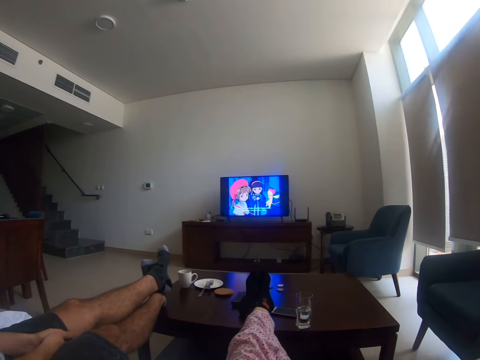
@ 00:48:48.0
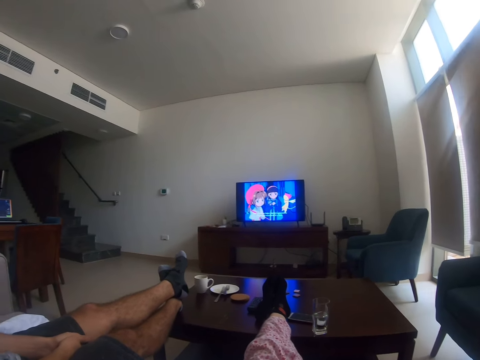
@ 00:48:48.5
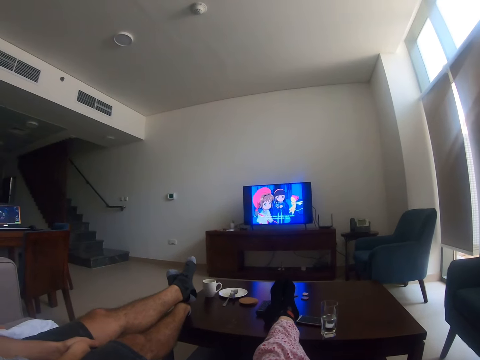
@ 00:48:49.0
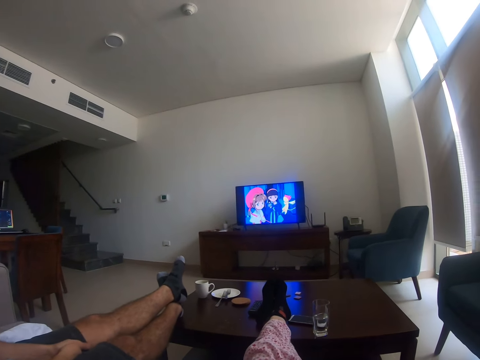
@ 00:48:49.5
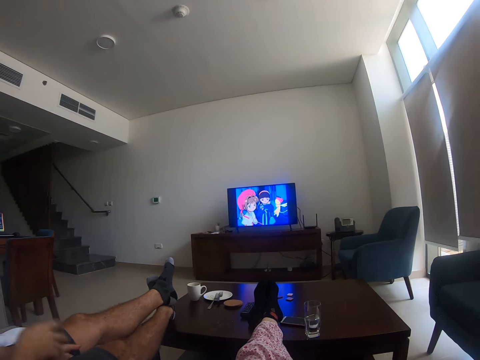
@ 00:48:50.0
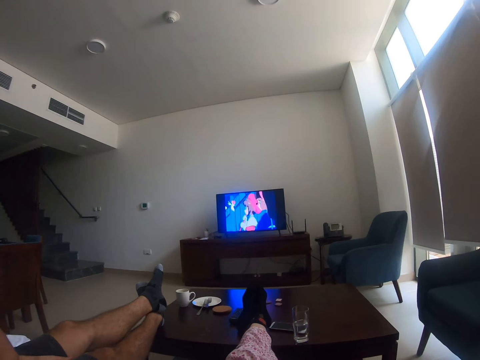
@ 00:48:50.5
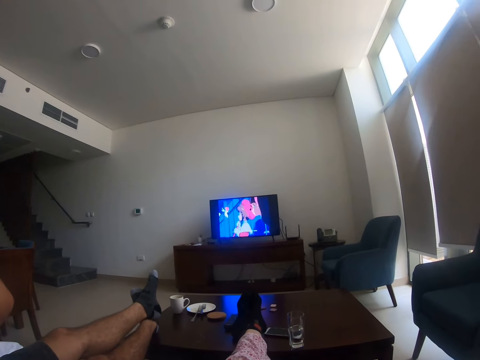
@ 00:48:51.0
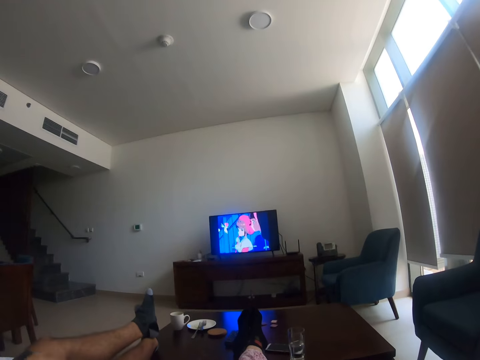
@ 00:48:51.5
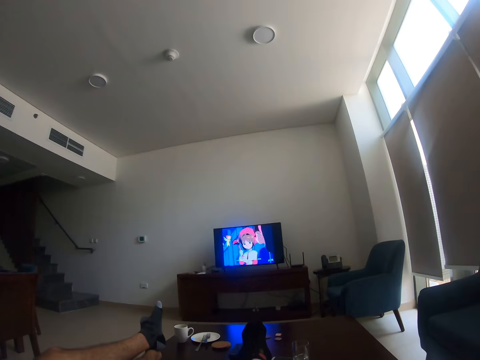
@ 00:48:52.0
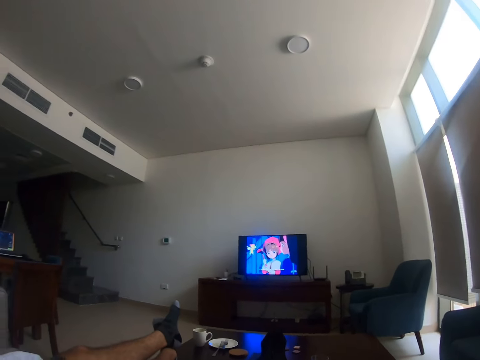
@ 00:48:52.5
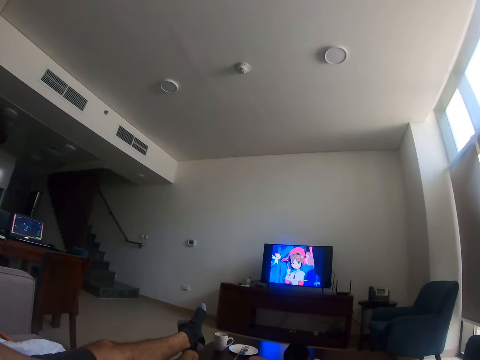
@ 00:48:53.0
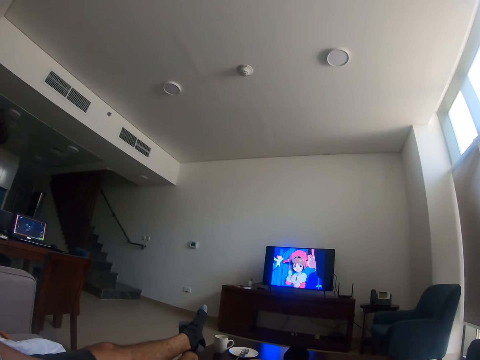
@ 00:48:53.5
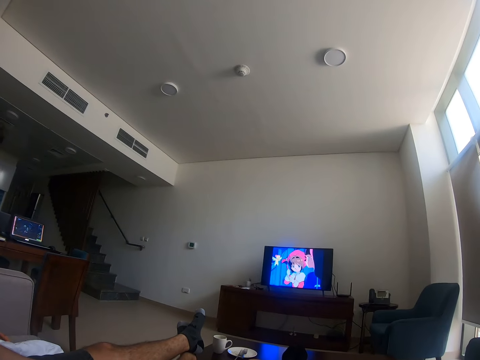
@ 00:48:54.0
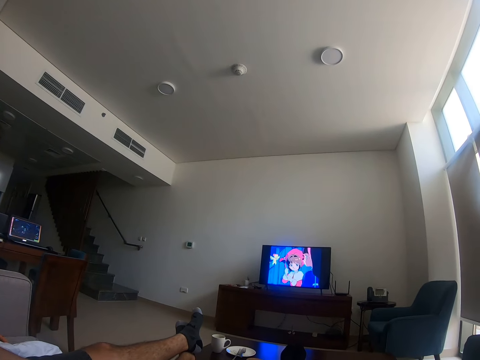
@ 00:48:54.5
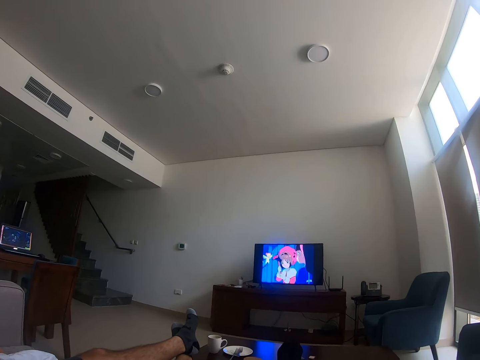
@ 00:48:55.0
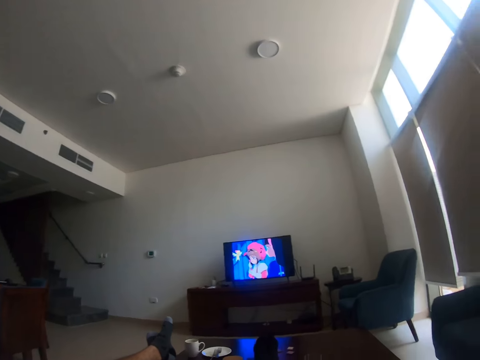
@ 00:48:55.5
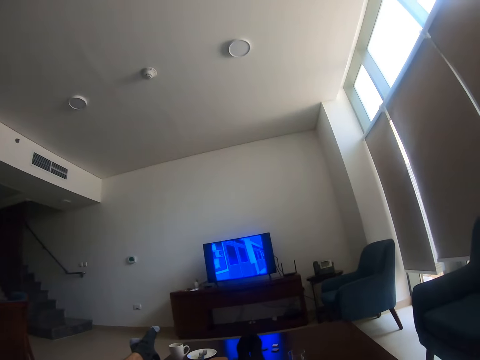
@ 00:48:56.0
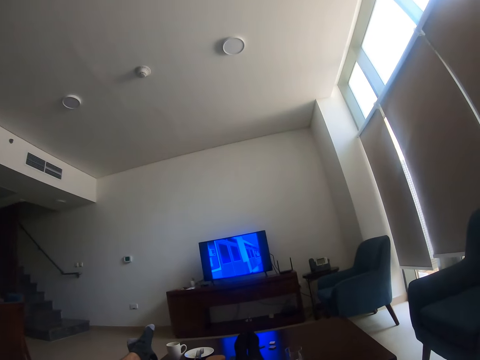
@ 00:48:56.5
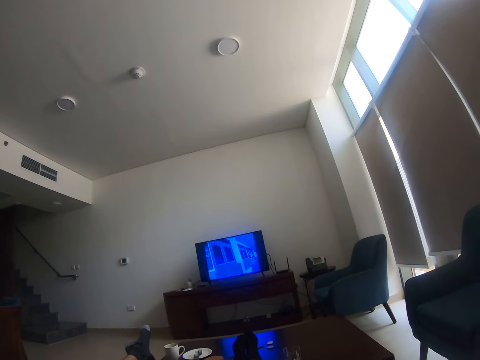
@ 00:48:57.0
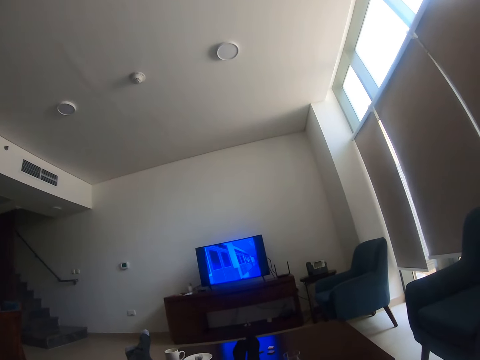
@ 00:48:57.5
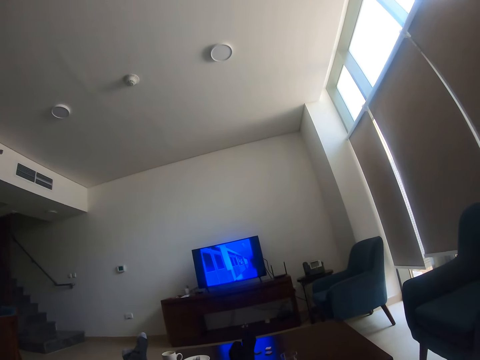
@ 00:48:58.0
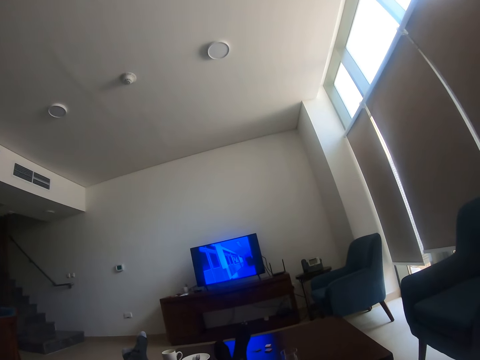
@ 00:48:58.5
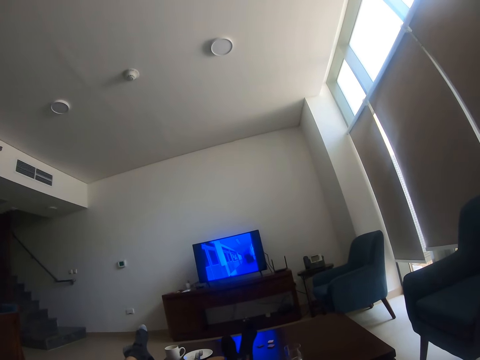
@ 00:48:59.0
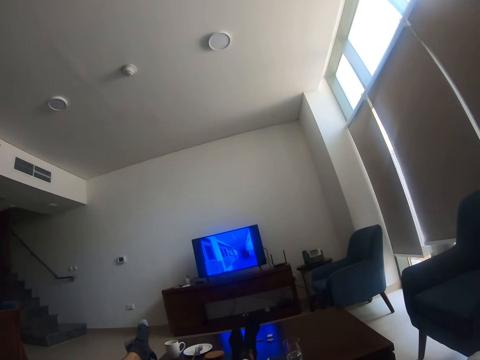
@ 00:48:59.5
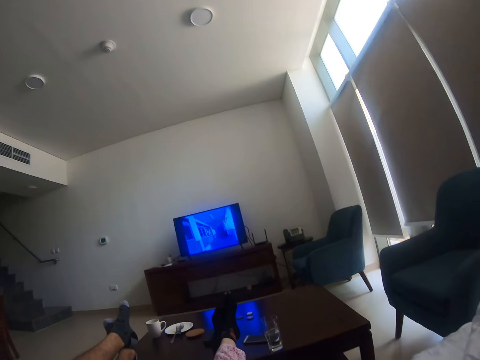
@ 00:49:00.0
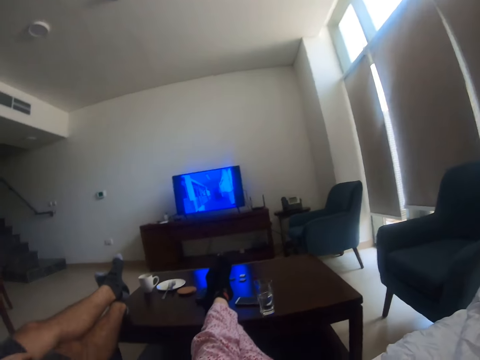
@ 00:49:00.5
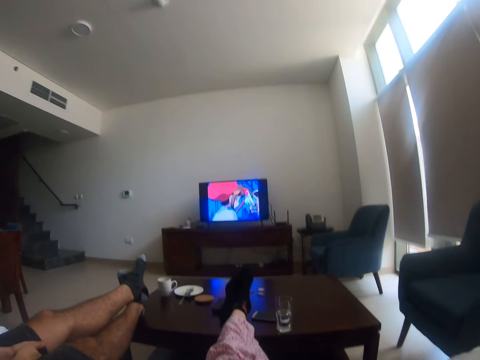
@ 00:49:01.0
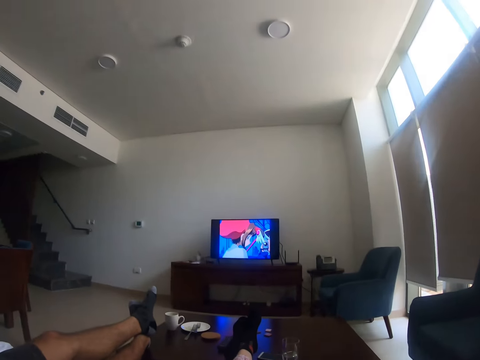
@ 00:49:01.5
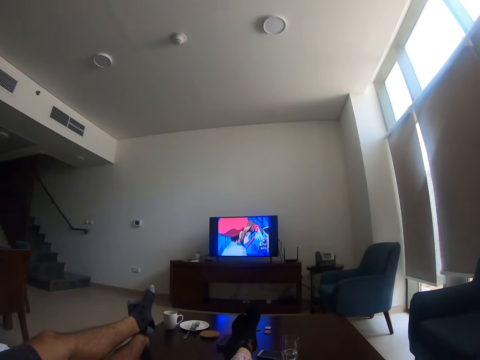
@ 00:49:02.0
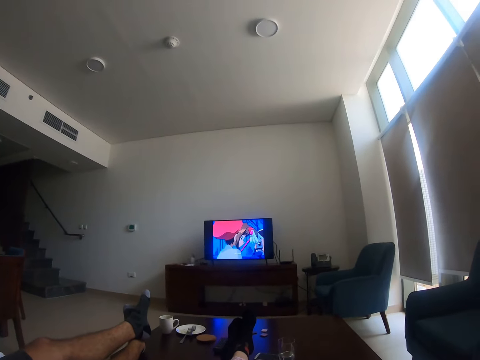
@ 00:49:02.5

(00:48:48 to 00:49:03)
A person moves a hand. The person lifts the hand. The camera wearer watches a television. The person moves the legs. The camera wearer moves the legs.

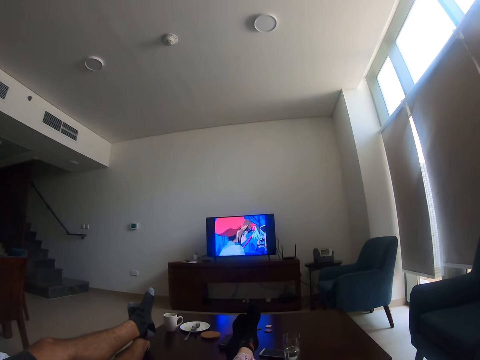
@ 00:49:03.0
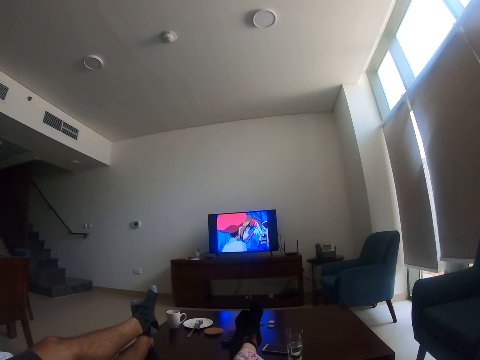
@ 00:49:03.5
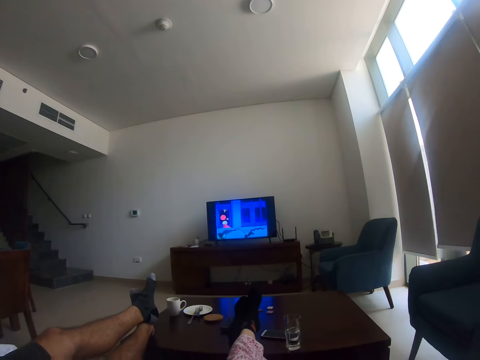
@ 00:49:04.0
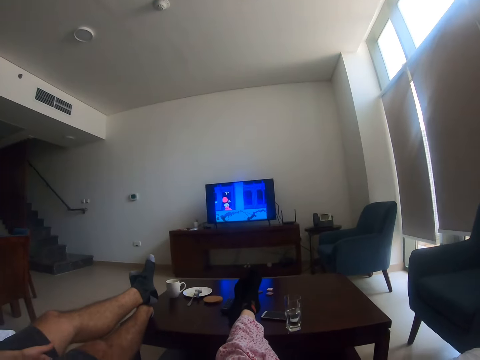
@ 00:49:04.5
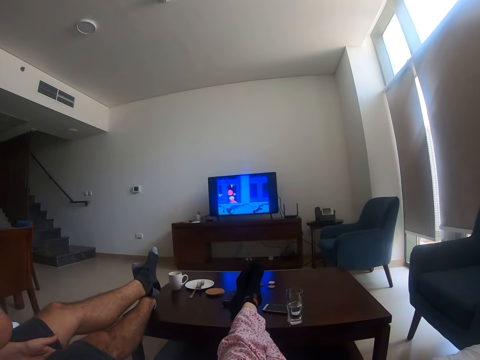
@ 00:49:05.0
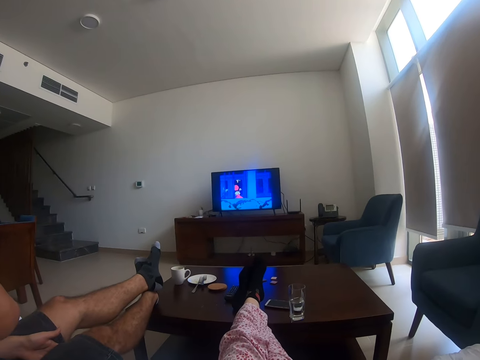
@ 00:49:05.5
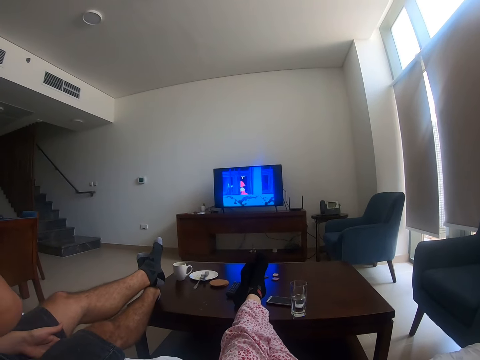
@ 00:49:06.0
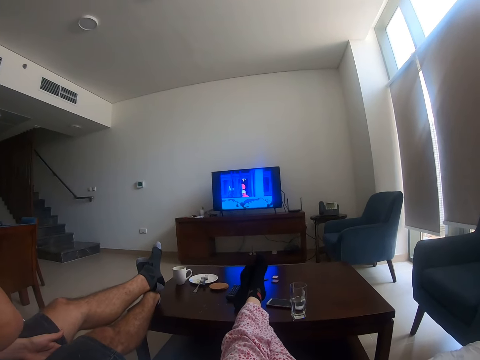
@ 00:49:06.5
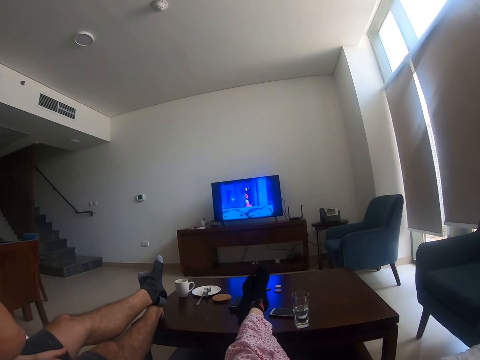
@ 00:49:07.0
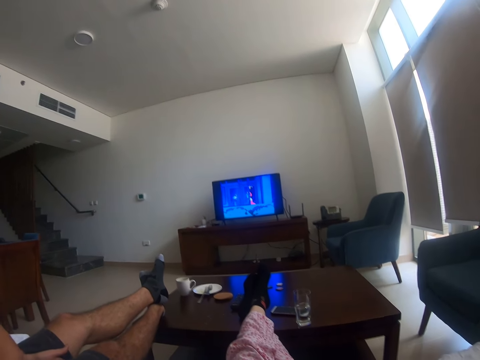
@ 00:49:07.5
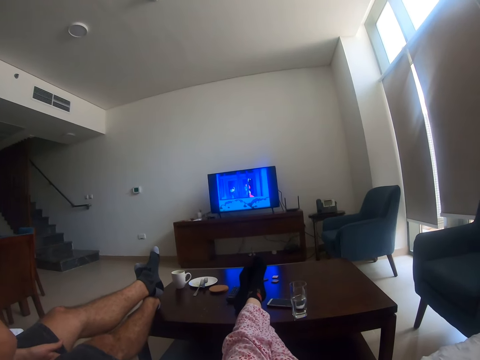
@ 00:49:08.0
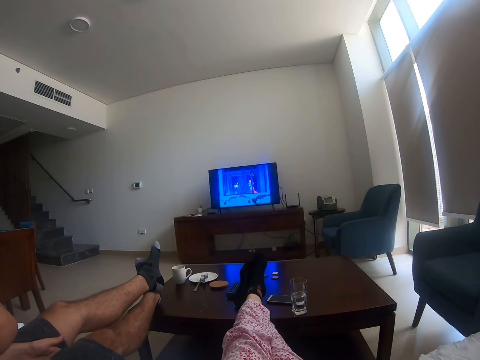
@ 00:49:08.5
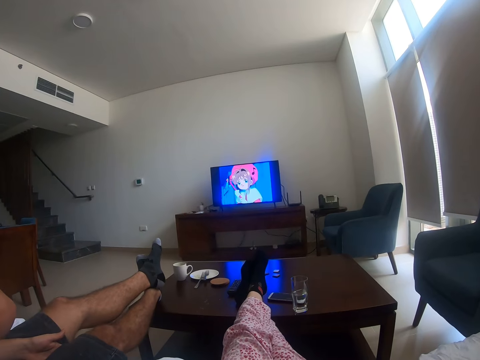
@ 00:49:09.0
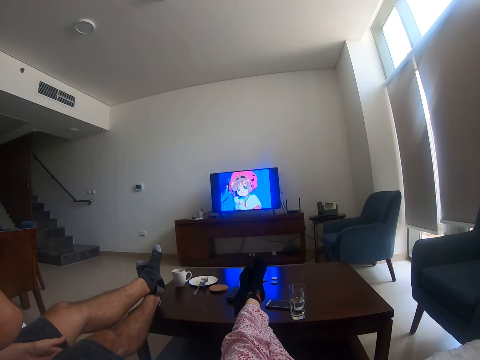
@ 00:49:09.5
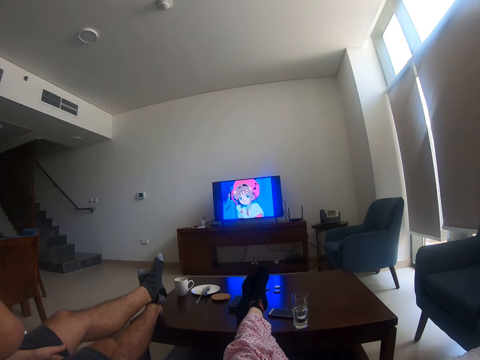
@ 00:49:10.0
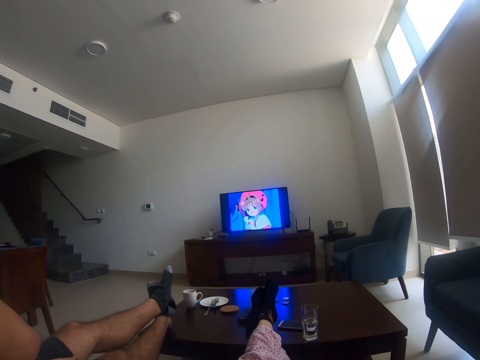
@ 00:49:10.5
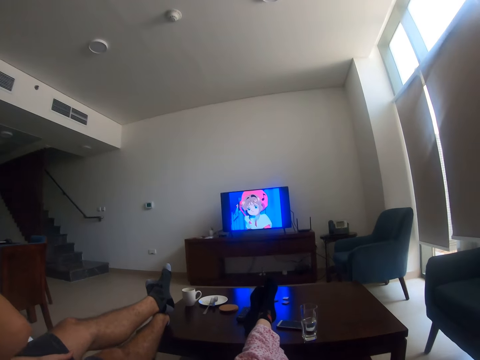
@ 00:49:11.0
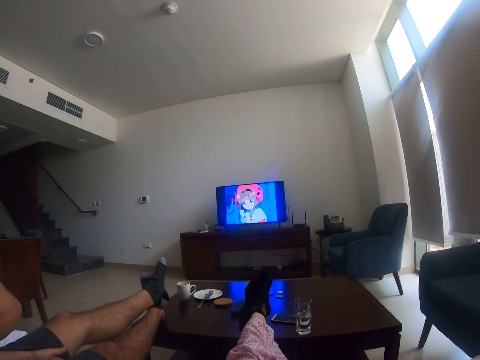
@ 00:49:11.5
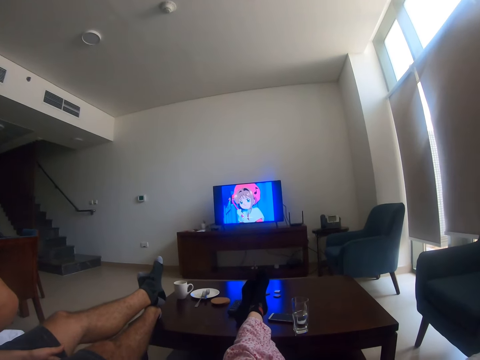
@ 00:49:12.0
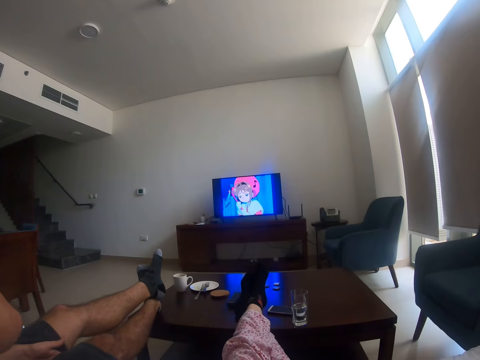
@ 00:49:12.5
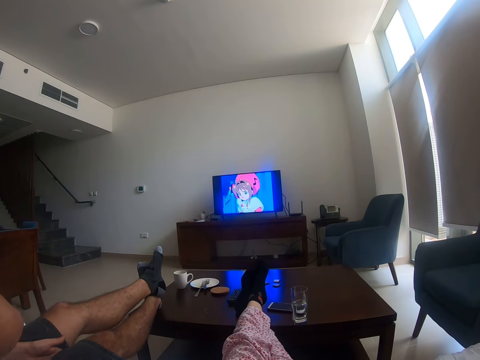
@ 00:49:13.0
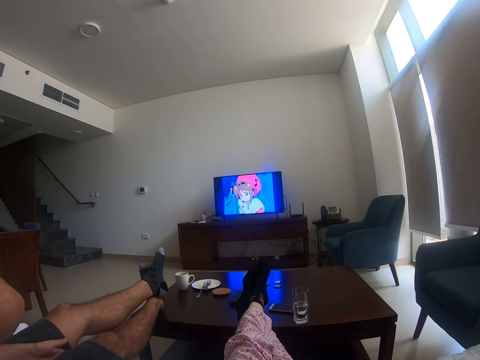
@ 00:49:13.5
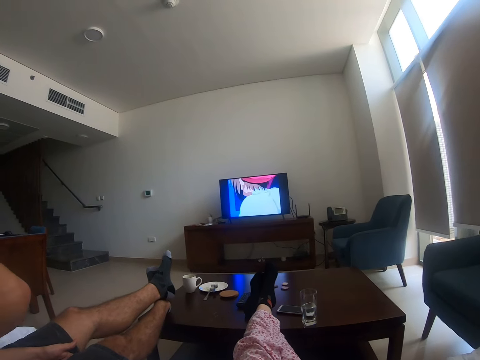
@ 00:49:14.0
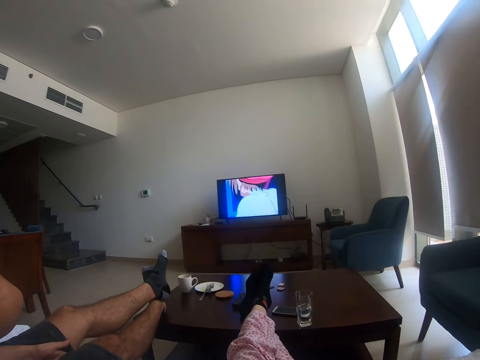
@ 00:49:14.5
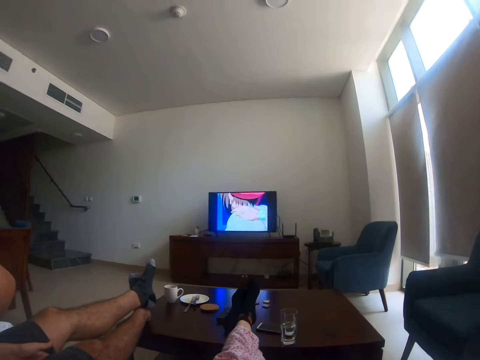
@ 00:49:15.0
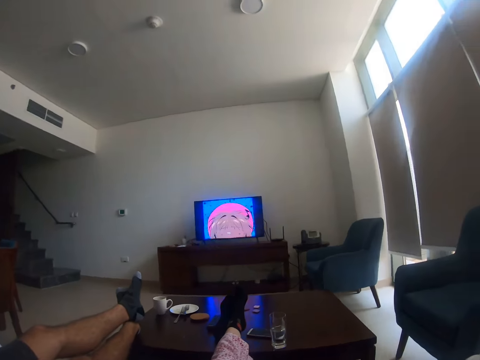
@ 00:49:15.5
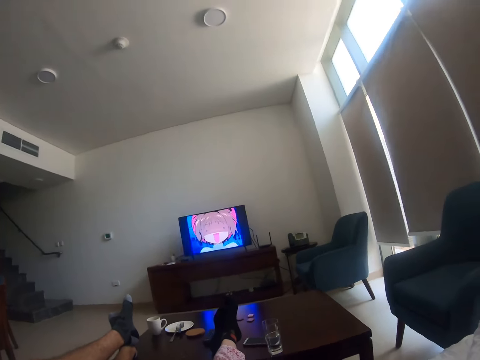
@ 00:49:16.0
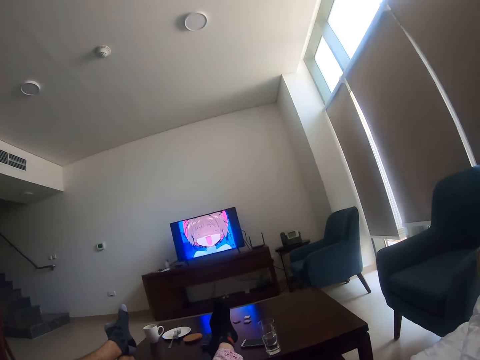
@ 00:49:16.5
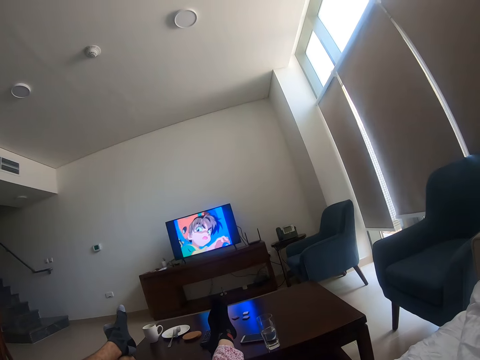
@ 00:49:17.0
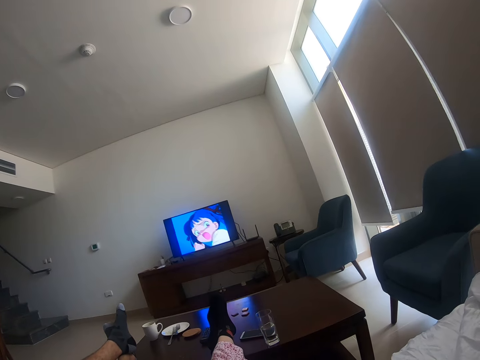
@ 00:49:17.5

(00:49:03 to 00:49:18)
A man lifts a hand.
